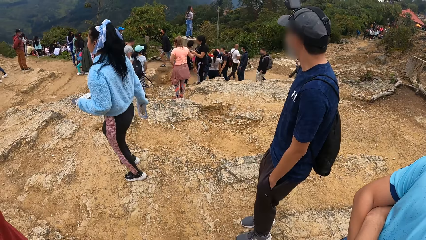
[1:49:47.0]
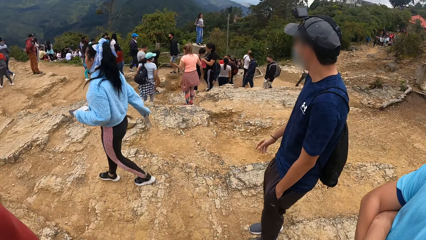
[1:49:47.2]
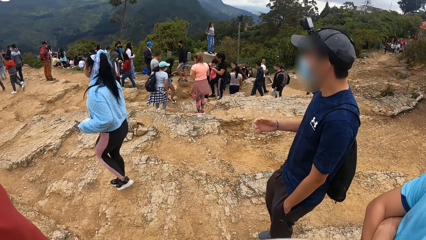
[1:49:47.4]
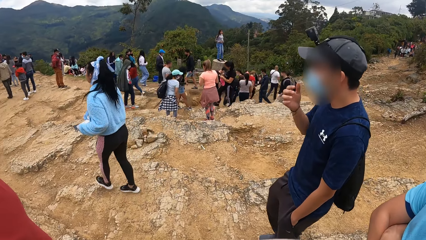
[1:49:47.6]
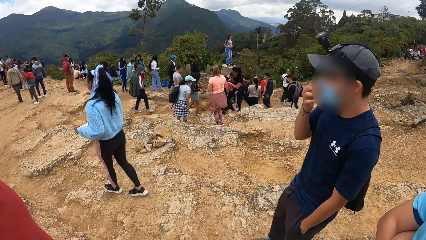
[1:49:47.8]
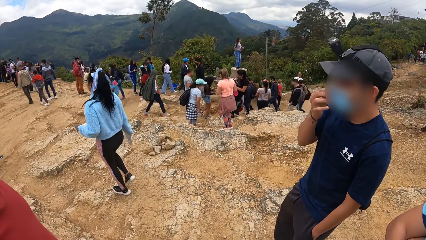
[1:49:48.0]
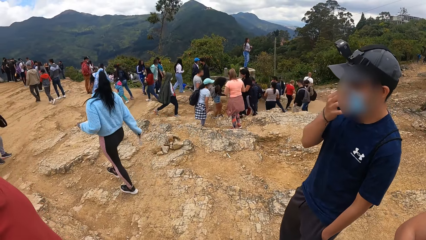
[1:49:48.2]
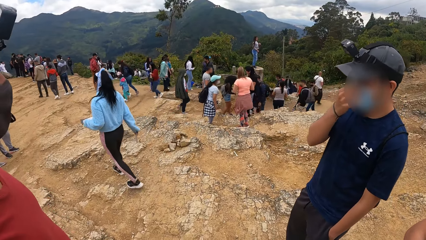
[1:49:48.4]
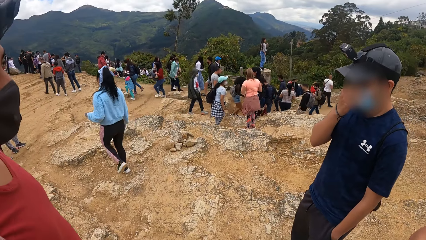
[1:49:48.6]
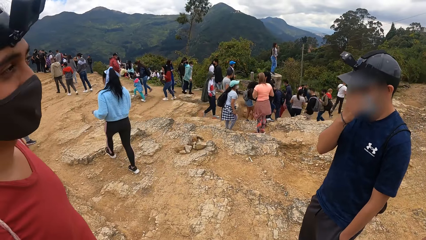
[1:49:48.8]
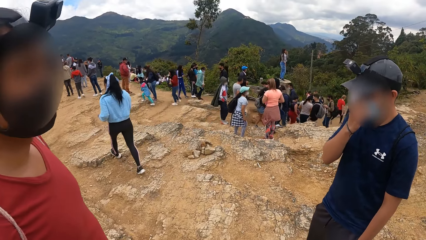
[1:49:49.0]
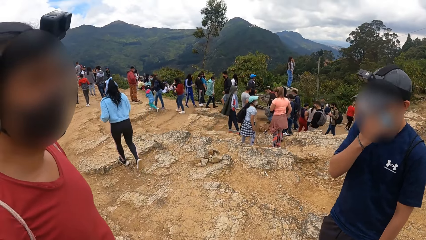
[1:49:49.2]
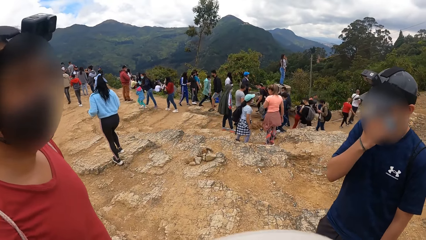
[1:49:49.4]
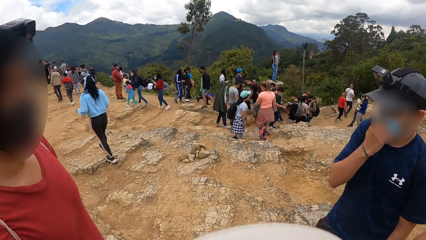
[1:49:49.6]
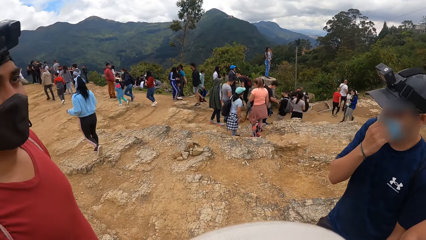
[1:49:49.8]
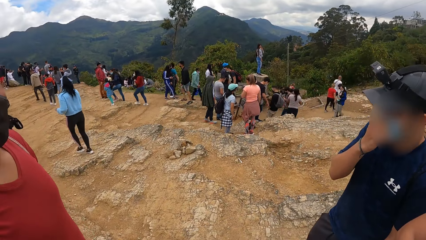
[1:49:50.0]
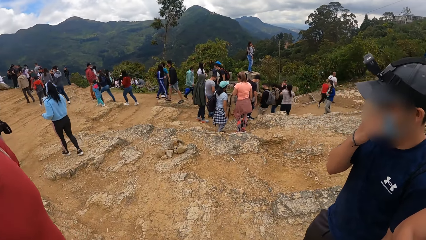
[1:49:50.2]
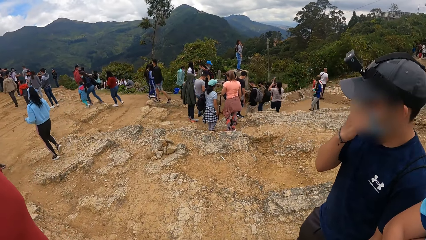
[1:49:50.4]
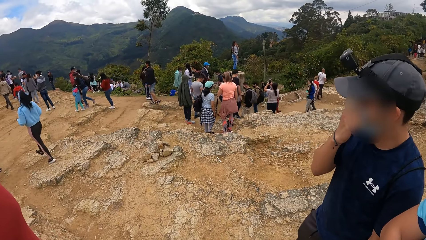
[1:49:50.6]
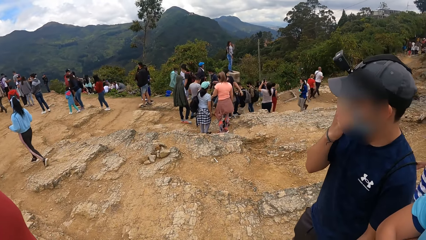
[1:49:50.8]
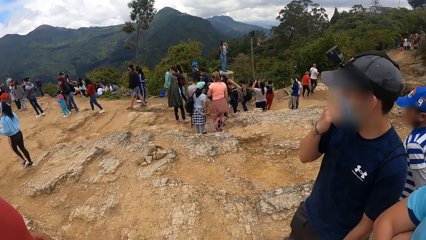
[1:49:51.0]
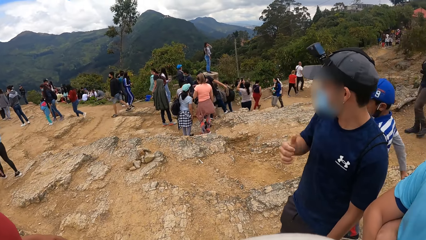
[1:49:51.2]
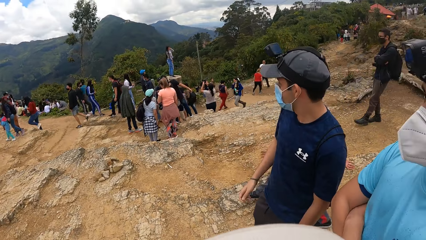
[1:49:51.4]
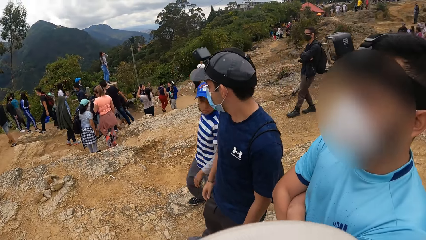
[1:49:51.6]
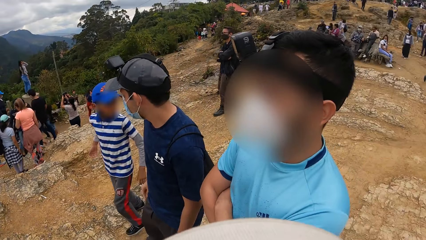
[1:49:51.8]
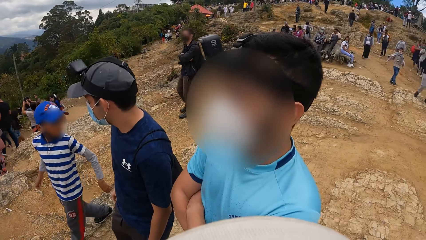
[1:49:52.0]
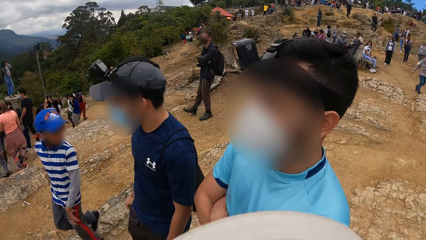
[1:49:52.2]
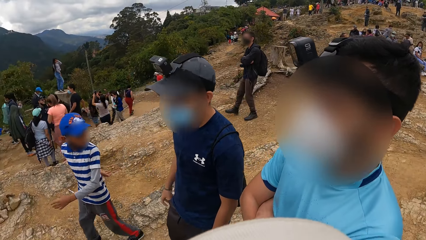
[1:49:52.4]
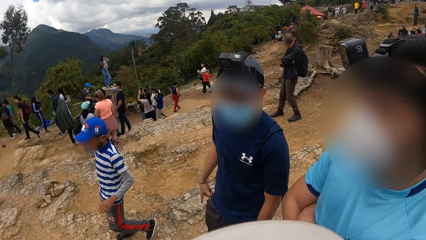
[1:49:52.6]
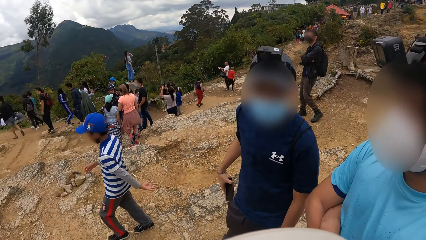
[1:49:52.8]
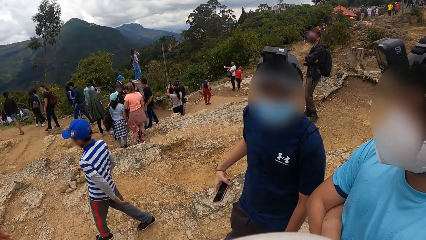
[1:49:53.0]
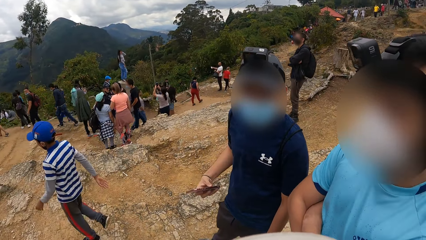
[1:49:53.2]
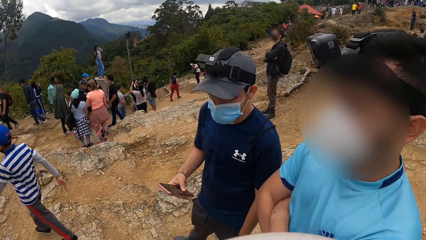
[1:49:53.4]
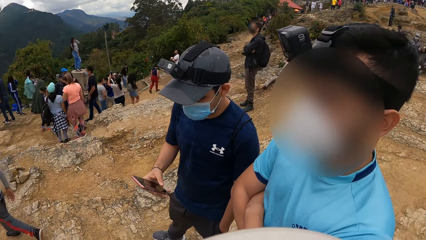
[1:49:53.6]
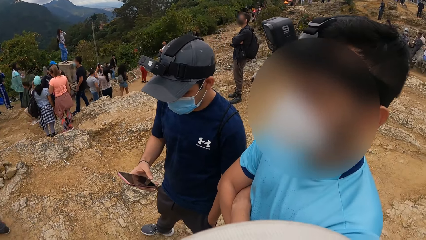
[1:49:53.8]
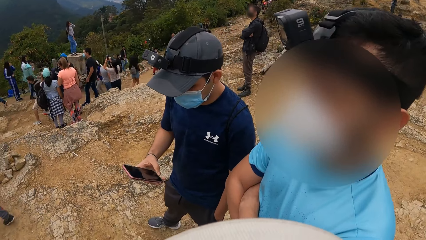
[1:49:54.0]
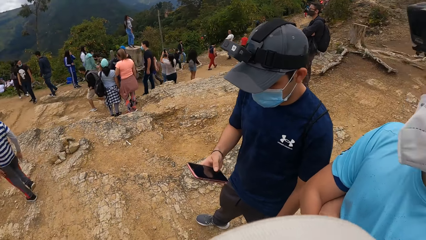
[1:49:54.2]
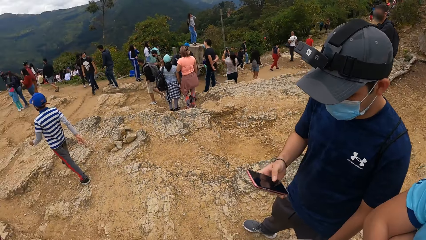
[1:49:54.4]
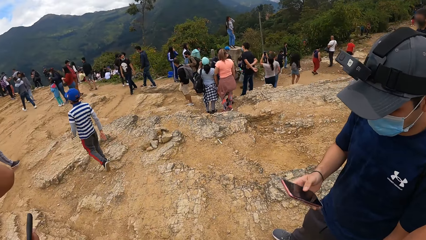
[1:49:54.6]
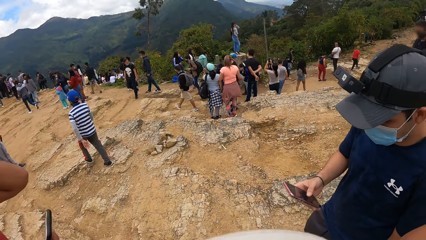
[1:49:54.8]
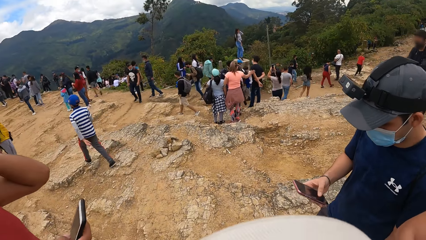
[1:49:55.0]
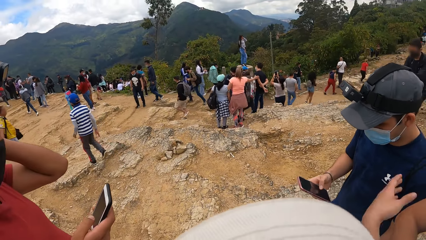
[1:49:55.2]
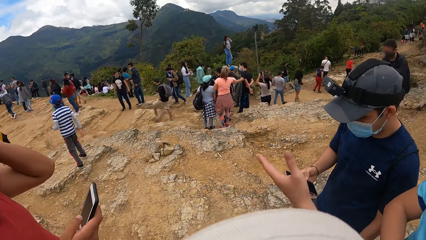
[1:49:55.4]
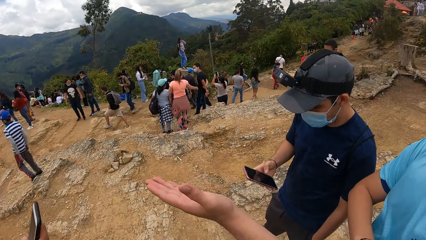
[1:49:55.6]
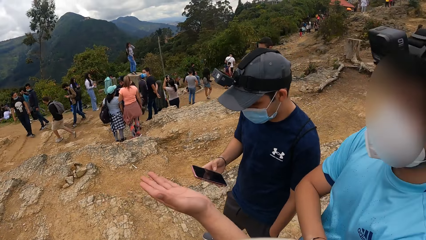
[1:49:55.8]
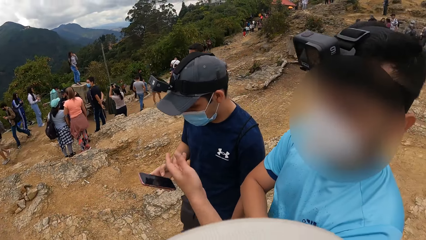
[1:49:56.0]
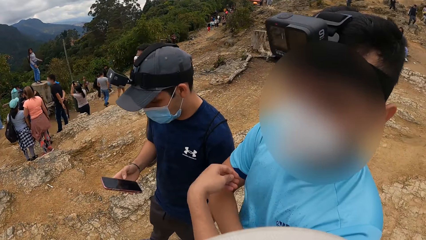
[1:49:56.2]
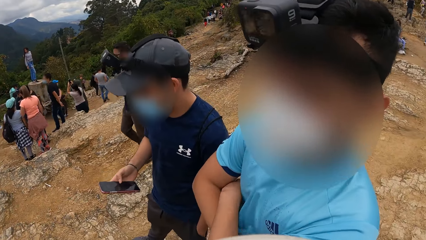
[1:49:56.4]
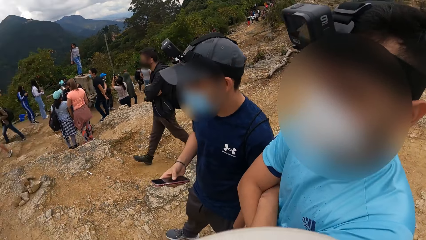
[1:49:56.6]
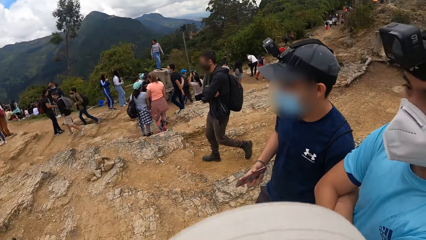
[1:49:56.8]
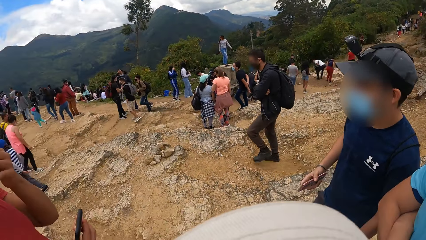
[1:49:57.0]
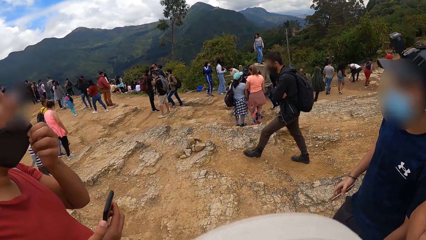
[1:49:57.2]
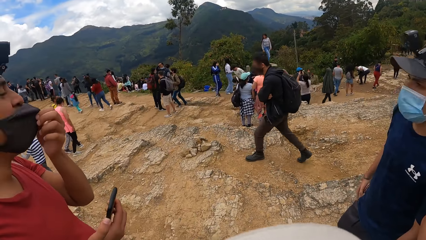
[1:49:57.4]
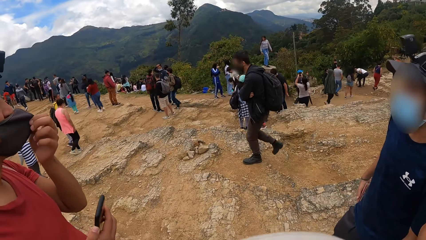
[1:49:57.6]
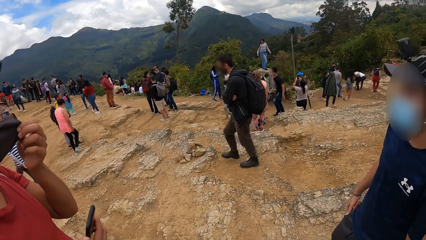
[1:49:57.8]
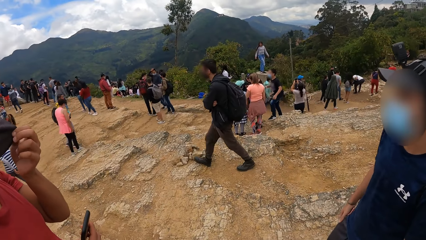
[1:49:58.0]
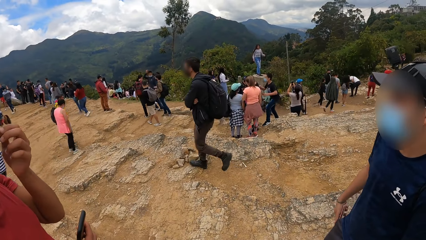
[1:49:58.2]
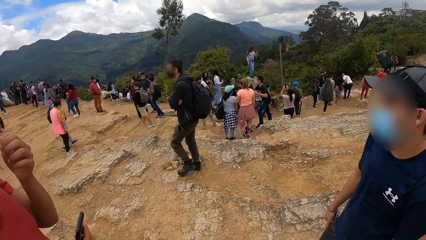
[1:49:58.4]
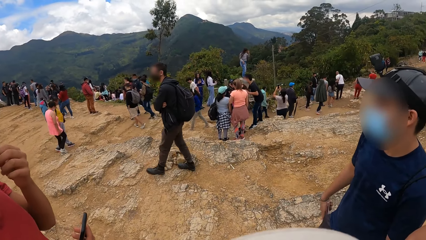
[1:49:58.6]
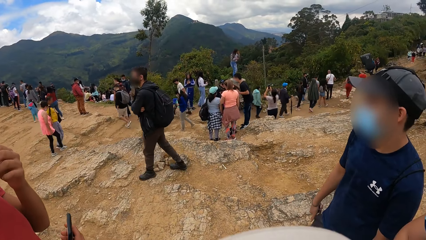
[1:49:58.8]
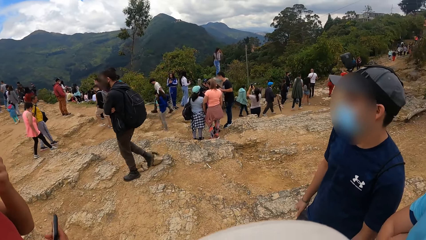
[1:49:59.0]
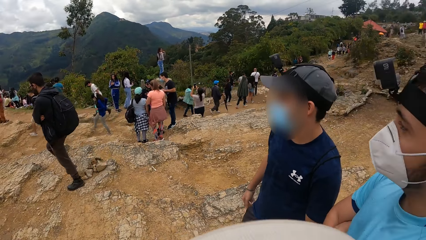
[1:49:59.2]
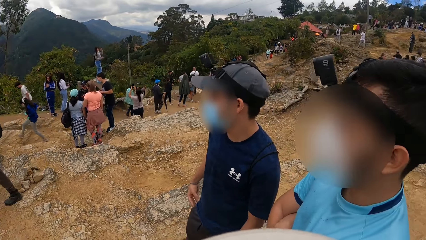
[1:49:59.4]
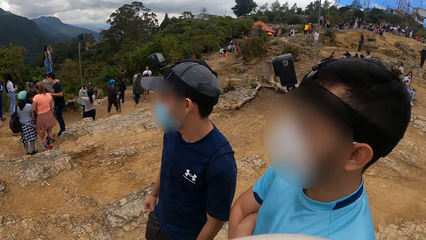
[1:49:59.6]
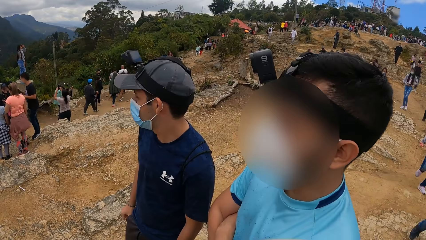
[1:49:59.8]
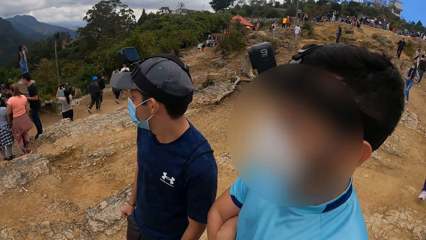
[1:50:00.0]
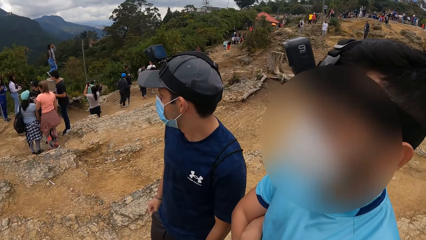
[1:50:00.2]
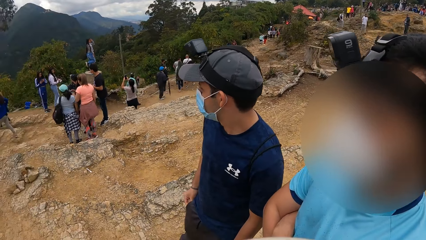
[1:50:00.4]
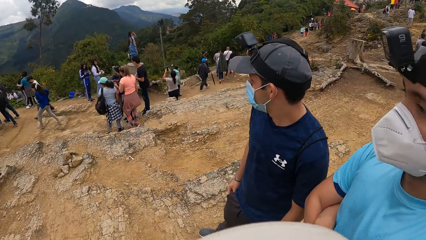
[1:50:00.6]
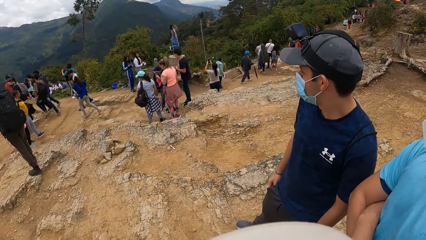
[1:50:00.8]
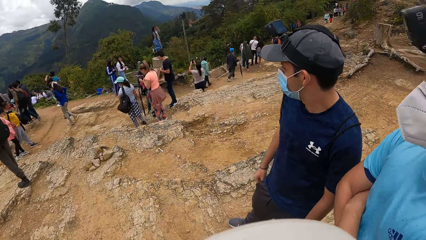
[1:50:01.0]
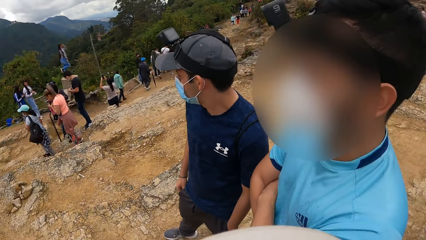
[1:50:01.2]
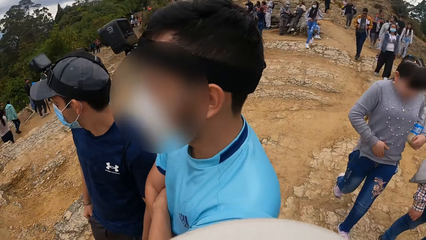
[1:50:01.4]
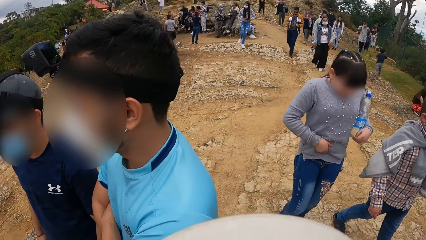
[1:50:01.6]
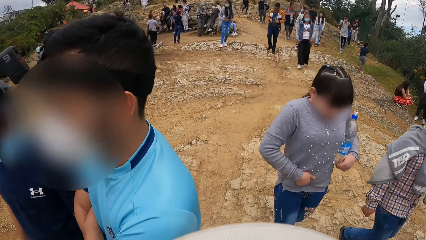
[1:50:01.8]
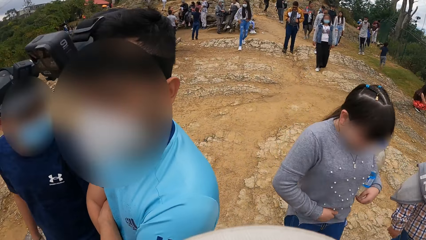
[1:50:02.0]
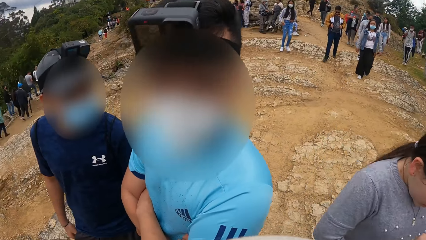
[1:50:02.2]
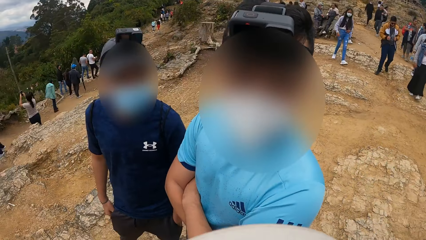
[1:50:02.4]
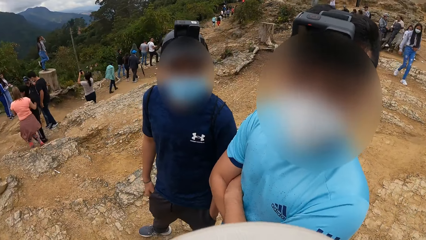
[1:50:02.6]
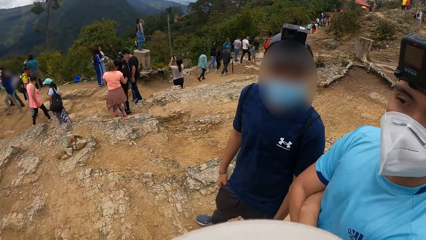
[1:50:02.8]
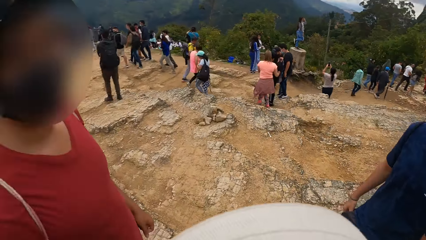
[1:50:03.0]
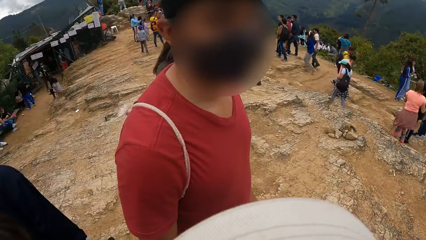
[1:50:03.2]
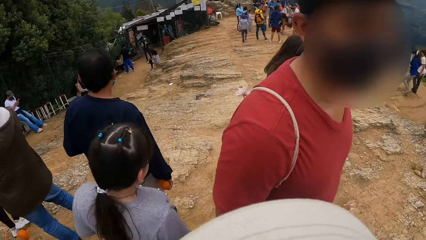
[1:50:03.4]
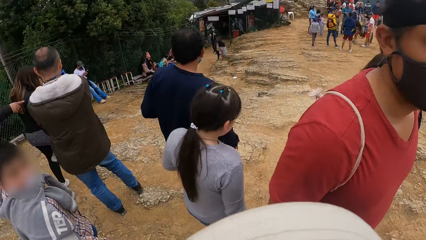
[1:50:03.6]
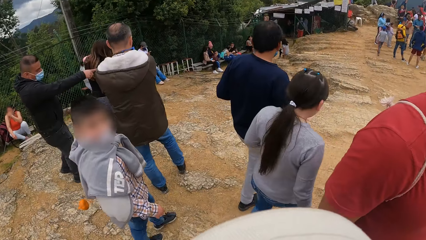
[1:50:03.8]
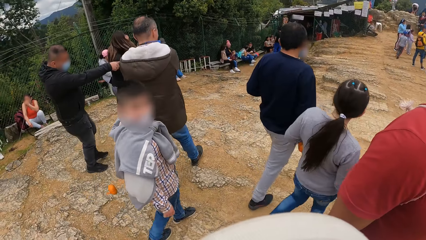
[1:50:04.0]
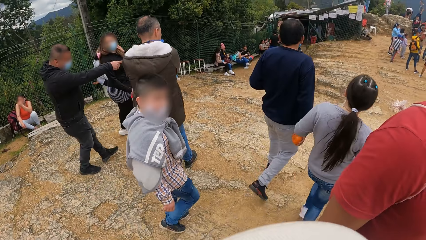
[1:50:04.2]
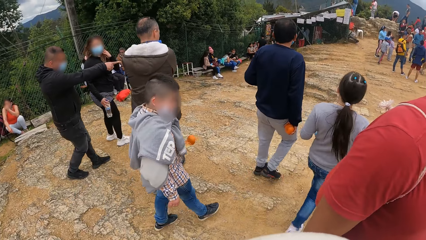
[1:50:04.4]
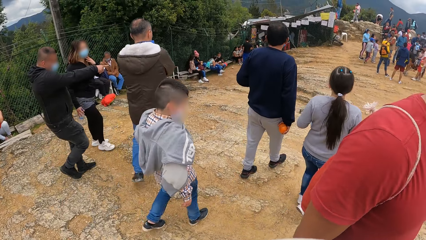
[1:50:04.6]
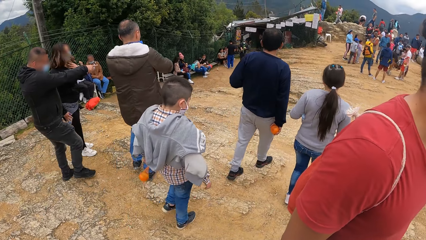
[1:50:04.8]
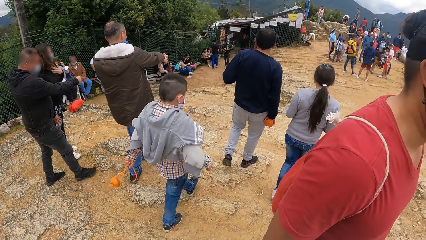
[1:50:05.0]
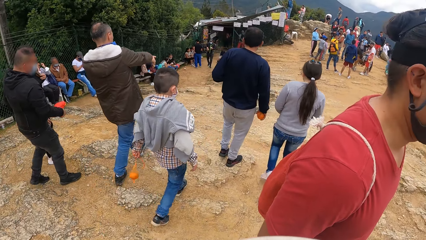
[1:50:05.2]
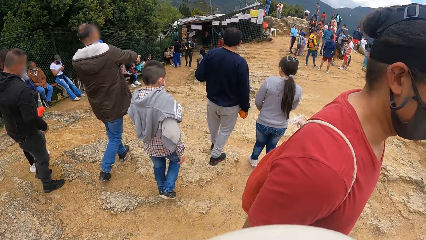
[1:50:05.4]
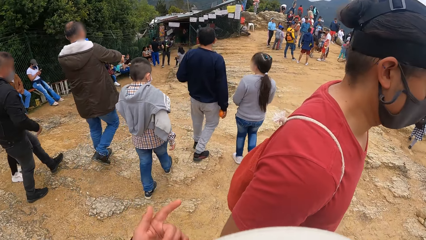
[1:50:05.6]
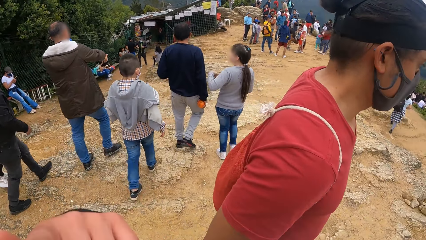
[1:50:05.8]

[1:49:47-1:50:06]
A man adjusts his nose mask with his right hand. The man removes a phone from his pocket with his right hand. The man operates the phone with his right hand. Another man operates a phone with his right hand. The other man adjusts his nose mask with his left hand. The first man puts the phone in his right hand into his pocket. The camera wearer looks around.
